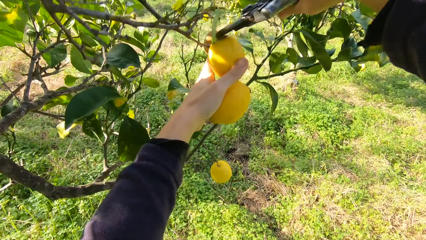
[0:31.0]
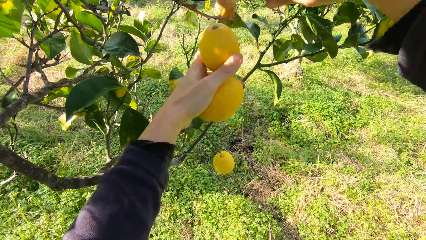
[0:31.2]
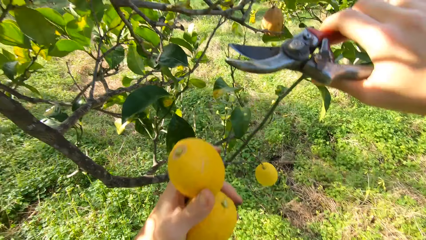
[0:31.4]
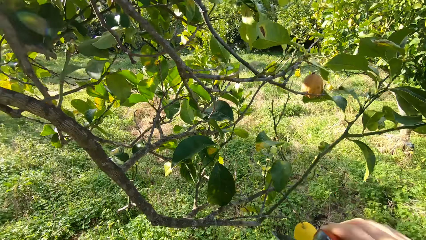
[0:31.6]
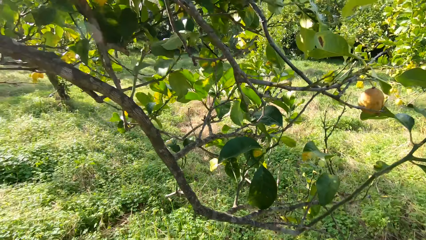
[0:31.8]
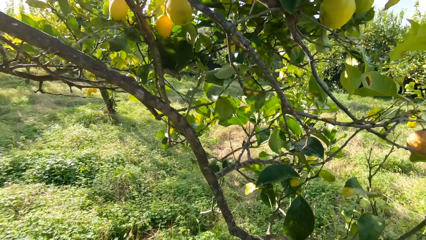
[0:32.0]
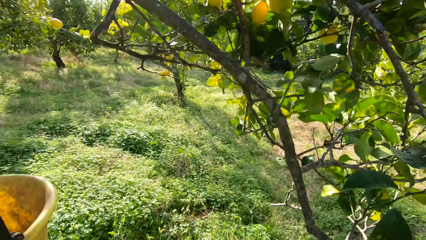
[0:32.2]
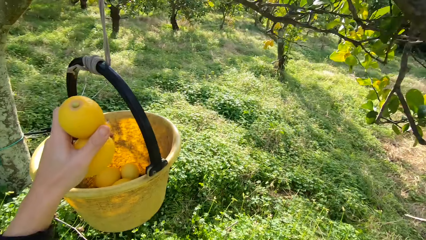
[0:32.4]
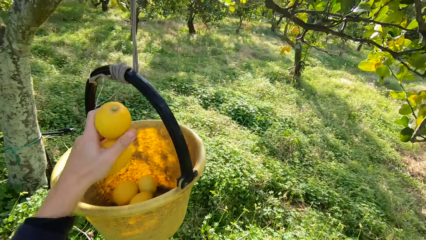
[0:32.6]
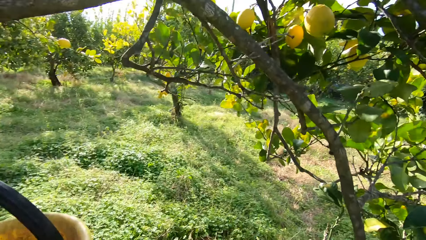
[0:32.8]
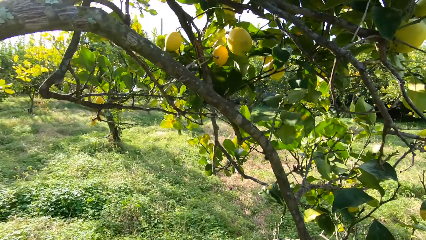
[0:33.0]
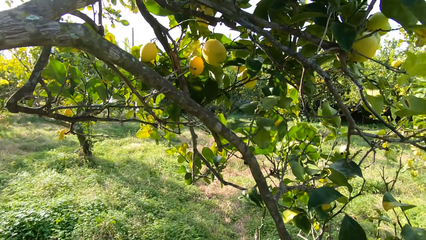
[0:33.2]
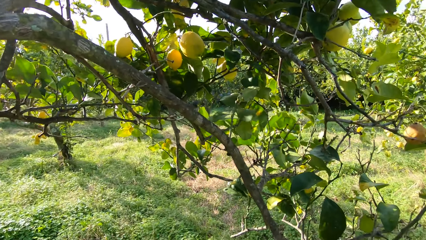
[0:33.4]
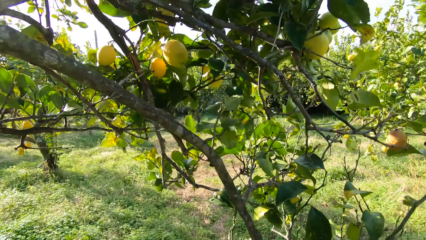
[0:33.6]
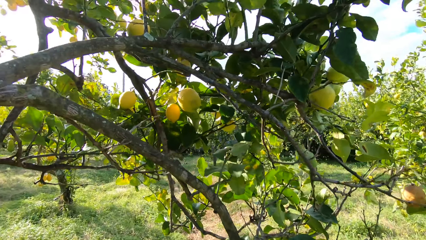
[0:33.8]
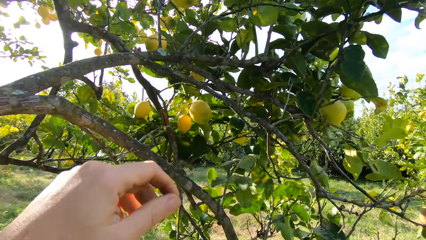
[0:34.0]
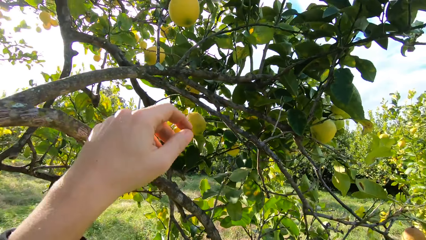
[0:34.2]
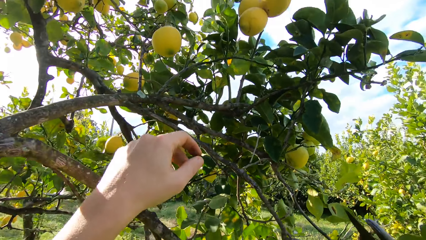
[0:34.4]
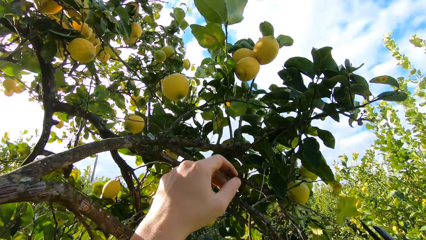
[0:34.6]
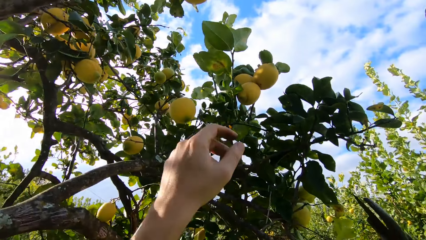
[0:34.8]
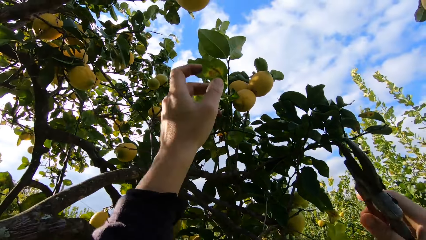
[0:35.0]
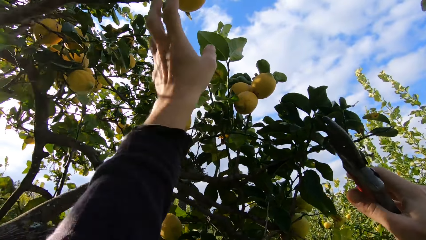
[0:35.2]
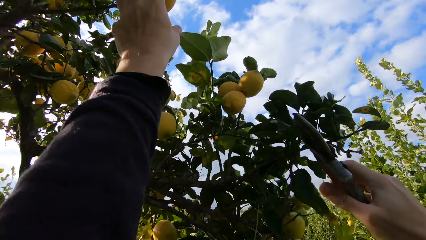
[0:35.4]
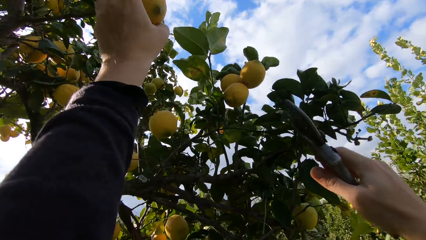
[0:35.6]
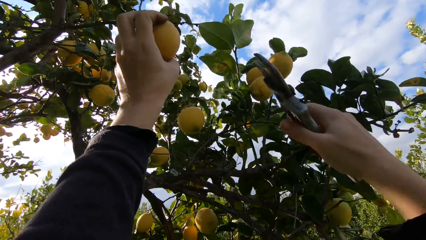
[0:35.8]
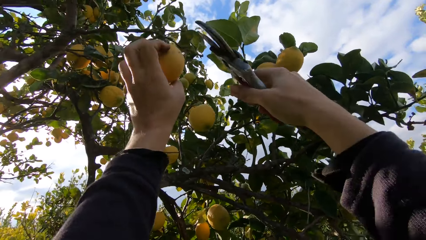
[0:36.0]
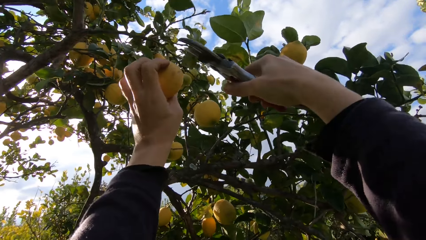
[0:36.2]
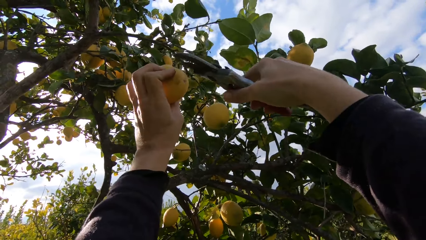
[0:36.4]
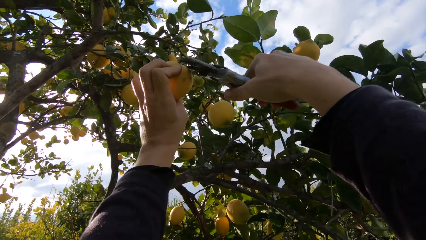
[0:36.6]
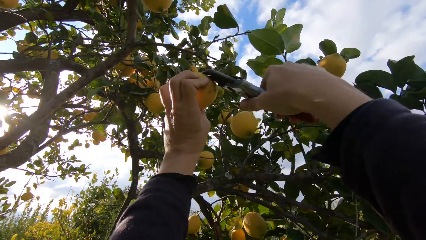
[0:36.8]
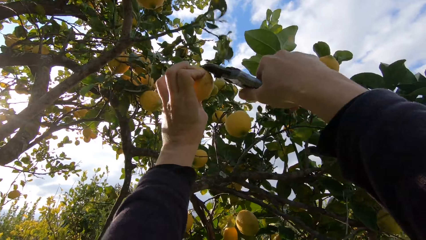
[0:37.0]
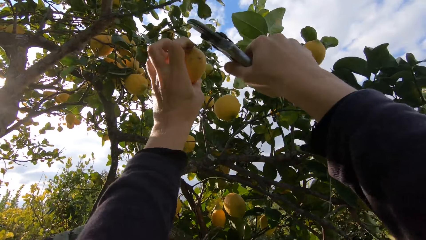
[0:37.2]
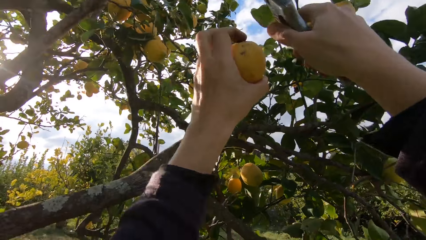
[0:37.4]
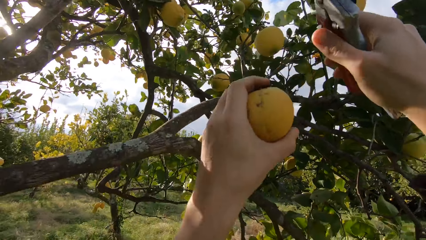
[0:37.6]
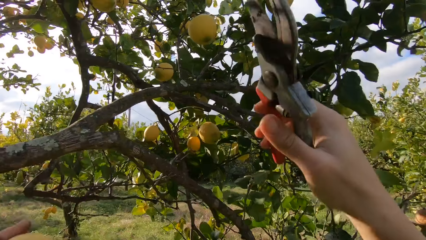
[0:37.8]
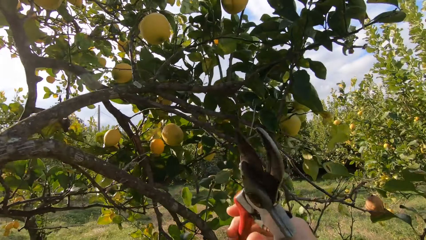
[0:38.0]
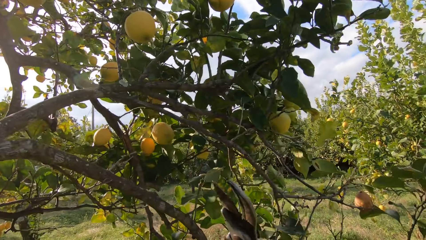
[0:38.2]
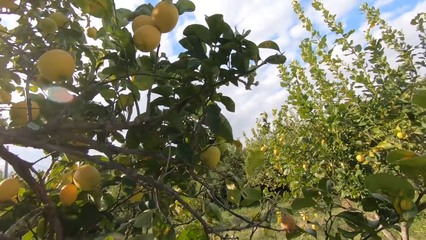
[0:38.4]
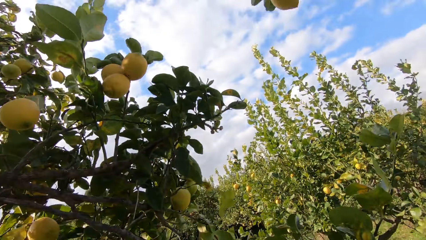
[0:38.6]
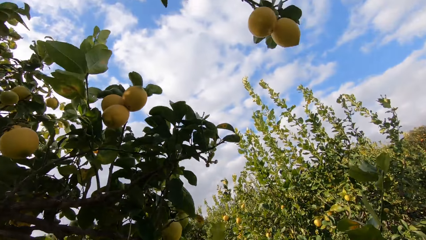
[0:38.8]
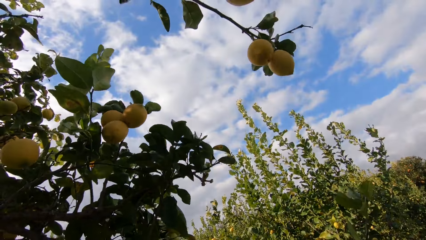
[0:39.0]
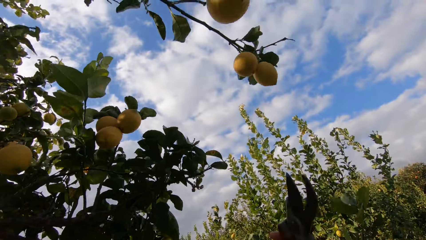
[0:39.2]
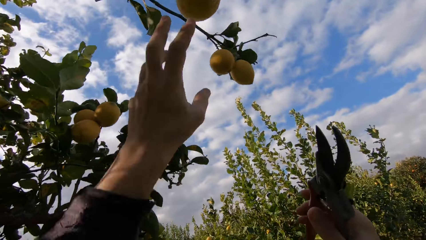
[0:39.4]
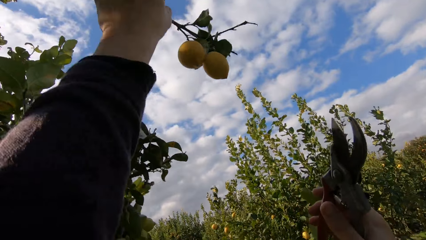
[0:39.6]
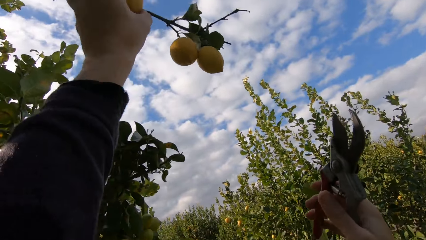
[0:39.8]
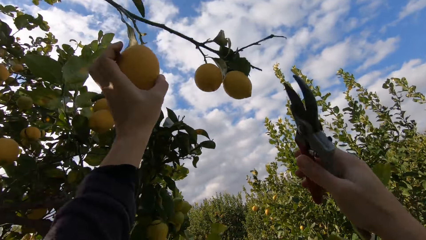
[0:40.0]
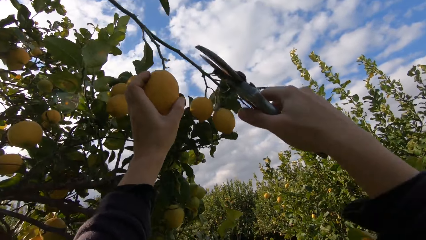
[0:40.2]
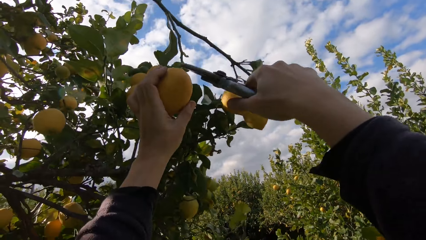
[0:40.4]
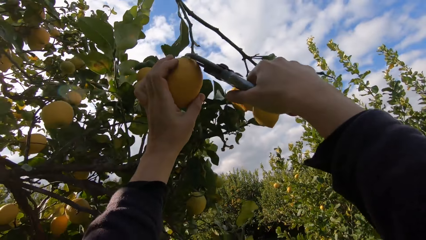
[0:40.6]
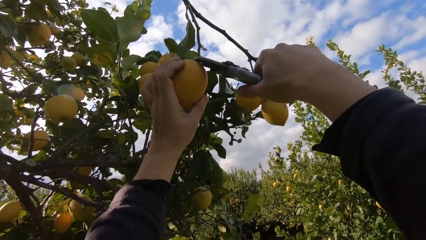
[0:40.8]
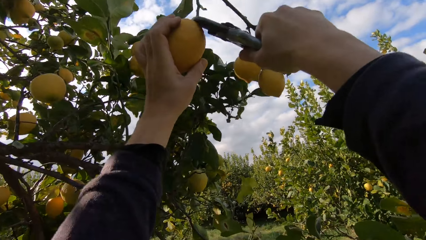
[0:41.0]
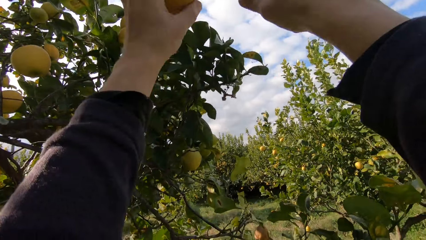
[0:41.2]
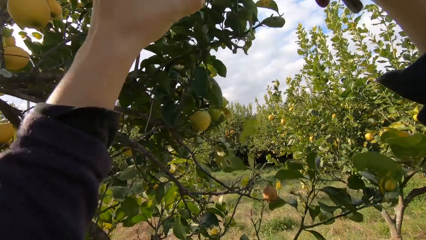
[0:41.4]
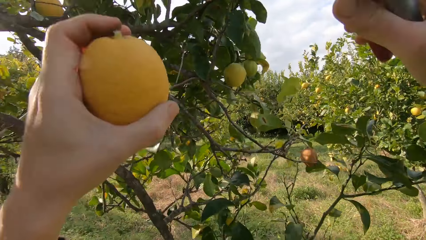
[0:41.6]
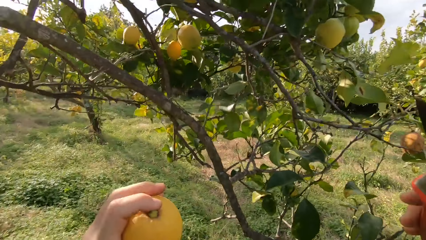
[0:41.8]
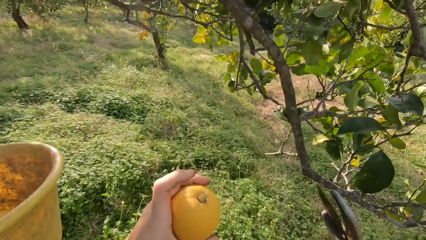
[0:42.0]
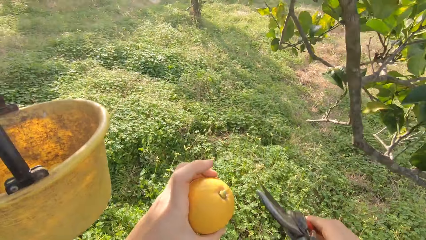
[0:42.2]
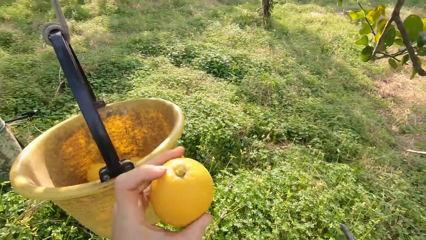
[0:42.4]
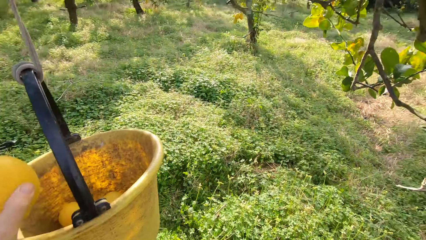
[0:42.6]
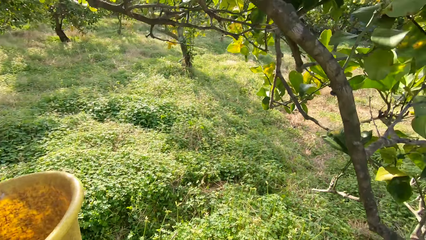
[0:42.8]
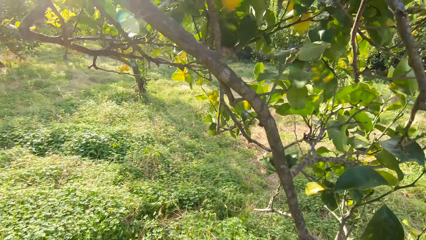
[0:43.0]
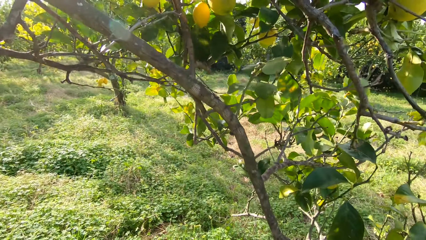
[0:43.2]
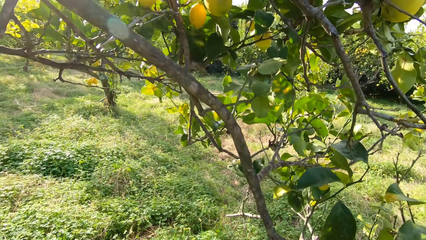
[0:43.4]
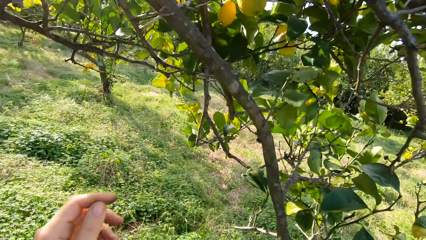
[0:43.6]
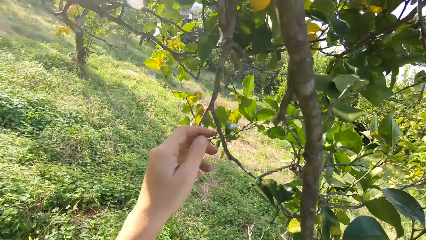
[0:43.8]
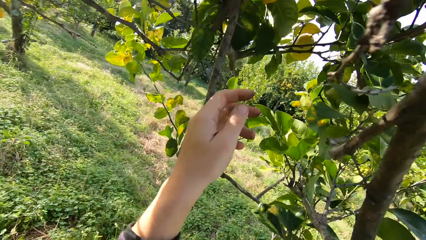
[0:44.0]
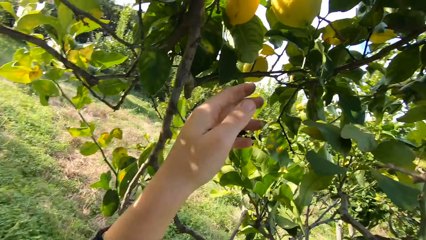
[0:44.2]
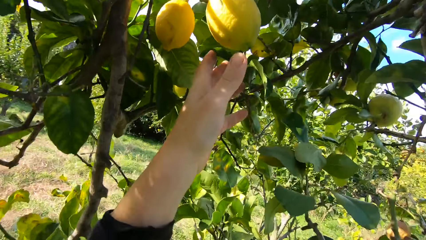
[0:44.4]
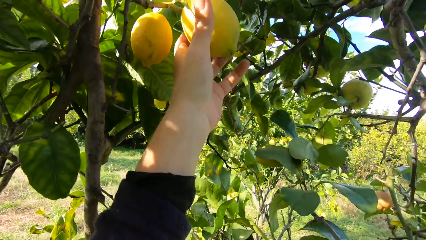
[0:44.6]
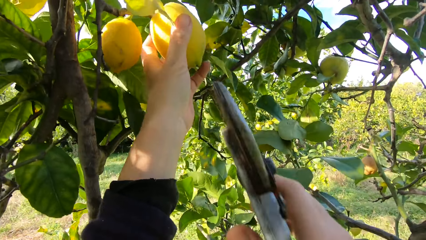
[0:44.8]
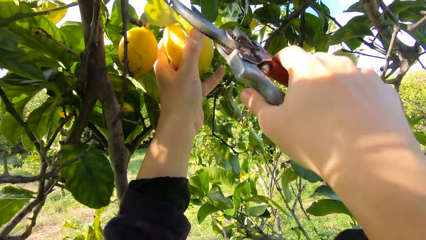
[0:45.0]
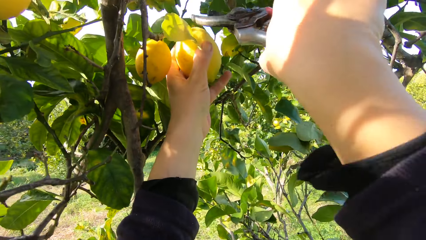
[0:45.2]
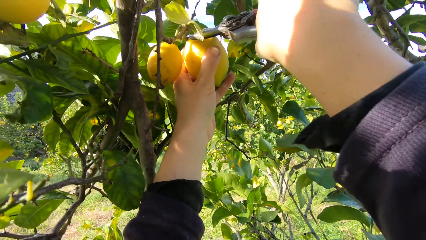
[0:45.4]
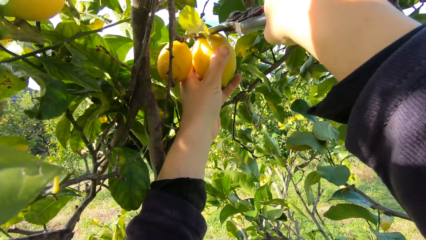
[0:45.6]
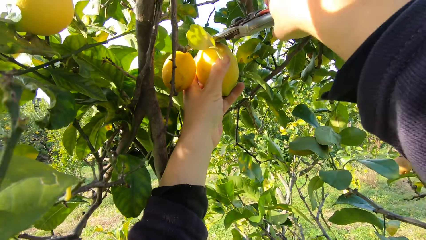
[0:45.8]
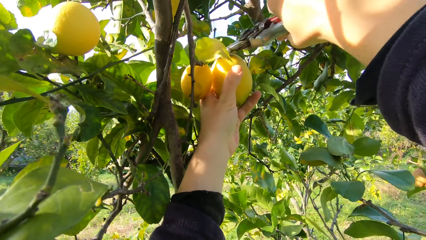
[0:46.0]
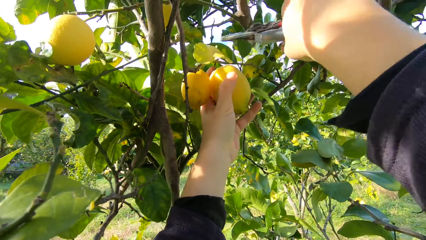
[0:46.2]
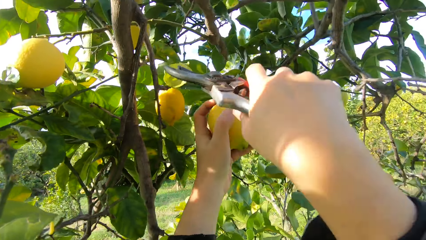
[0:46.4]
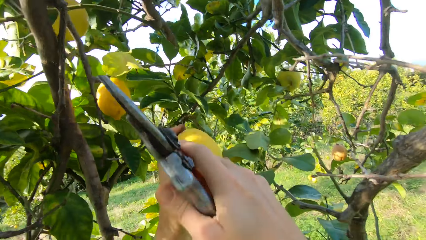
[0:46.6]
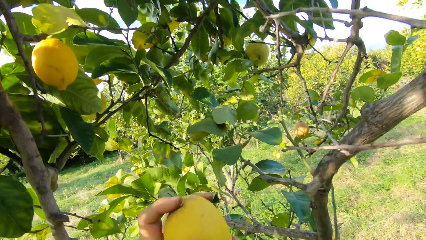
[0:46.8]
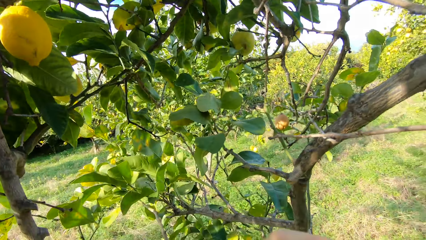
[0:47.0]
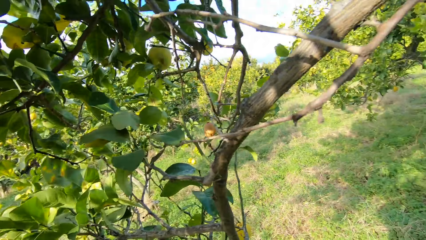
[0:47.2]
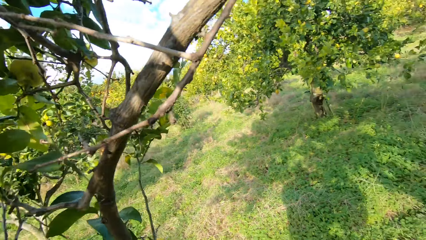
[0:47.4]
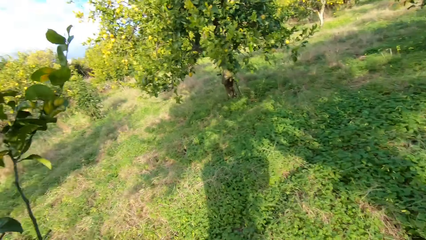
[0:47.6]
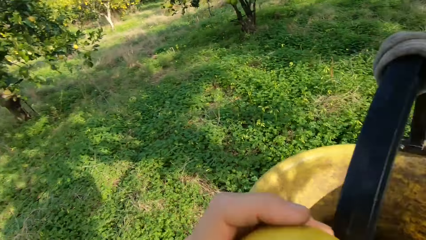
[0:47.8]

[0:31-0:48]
The camera wearer throws the lemons into the harvesting bucket. They pluck another lemon from the tree with the plier. They throw the lemon into the bucket. They pluck another lemon from the tree with the plier. They throw the lemon into the bucket. They pluck another lemon from the tree with the plier.
